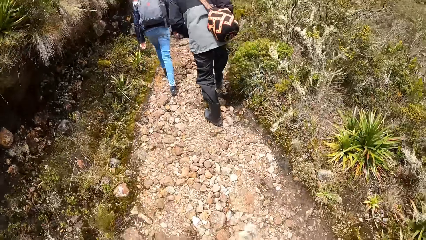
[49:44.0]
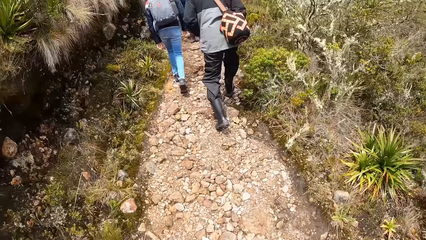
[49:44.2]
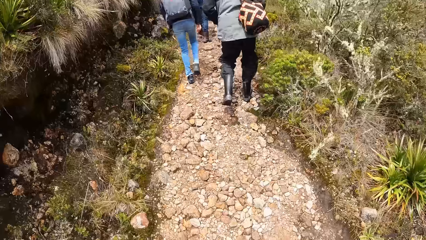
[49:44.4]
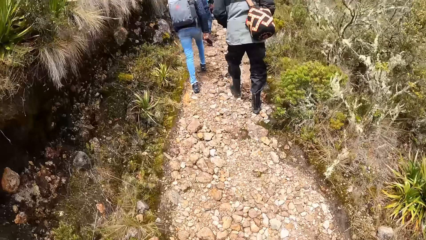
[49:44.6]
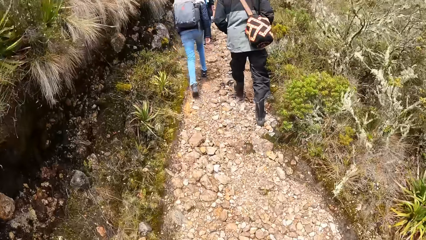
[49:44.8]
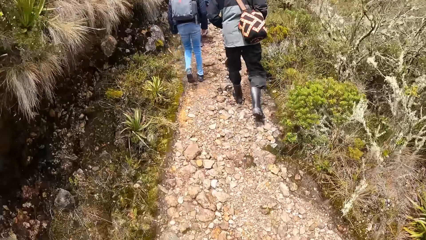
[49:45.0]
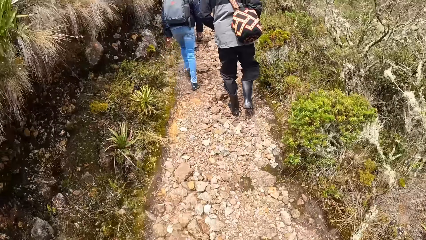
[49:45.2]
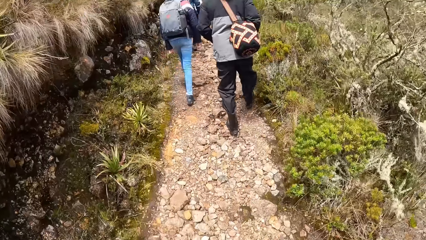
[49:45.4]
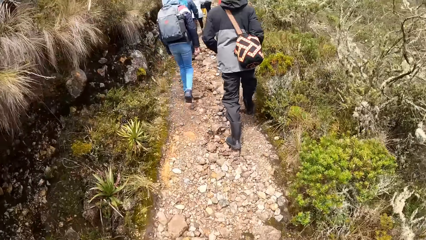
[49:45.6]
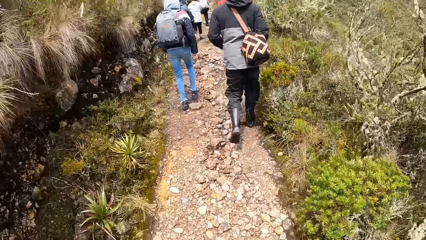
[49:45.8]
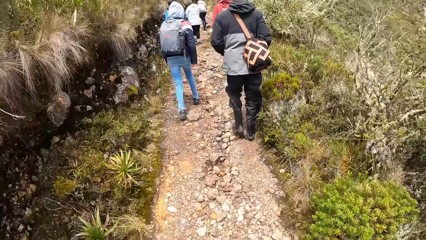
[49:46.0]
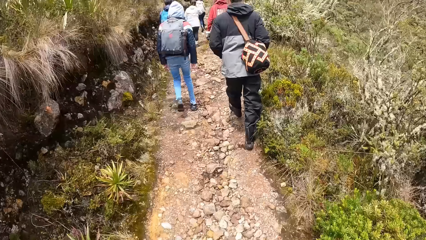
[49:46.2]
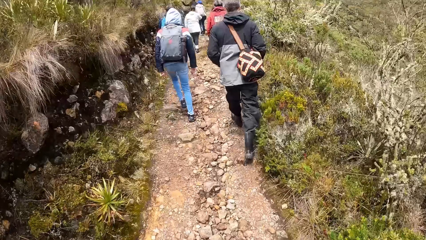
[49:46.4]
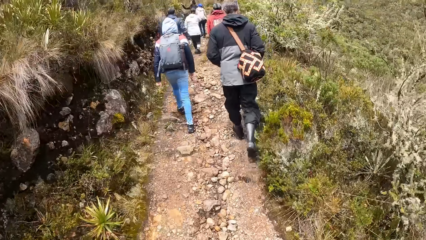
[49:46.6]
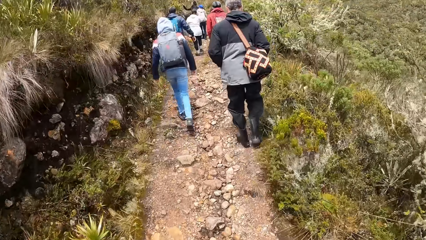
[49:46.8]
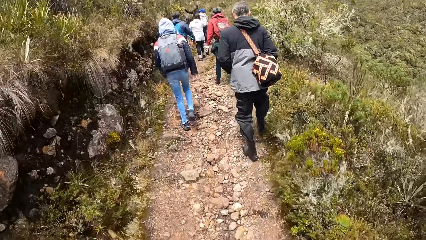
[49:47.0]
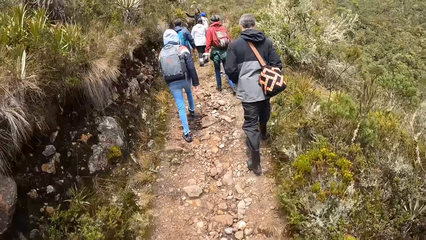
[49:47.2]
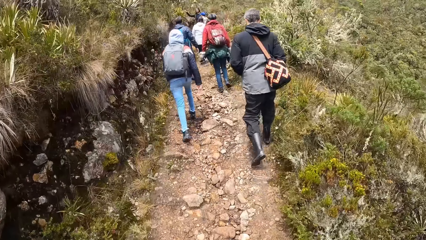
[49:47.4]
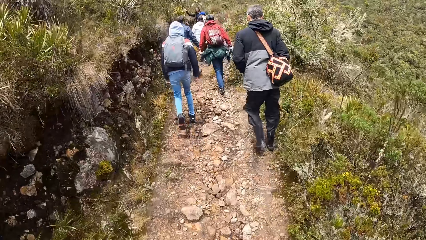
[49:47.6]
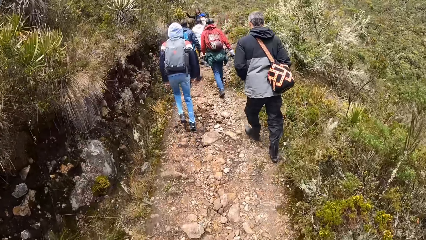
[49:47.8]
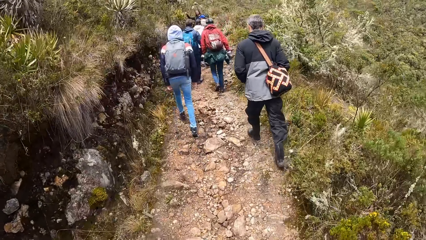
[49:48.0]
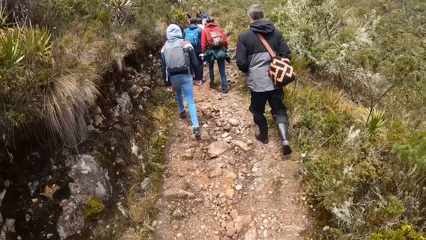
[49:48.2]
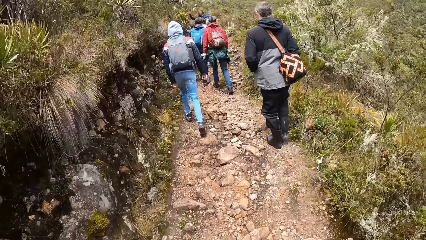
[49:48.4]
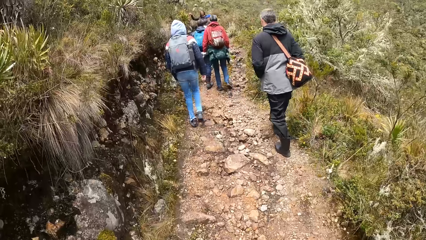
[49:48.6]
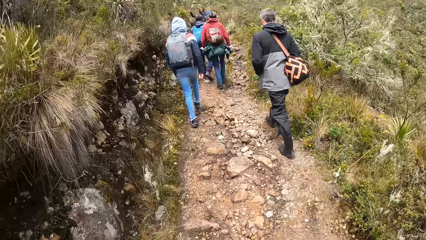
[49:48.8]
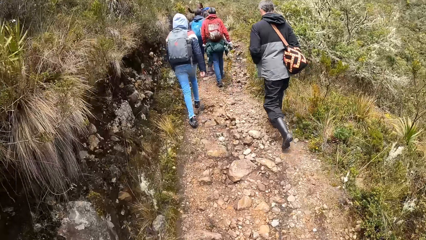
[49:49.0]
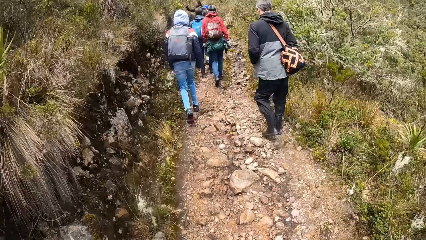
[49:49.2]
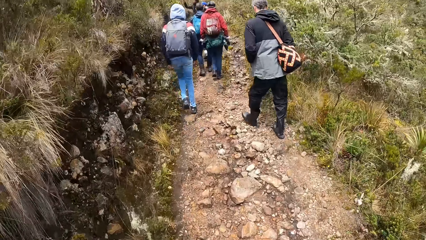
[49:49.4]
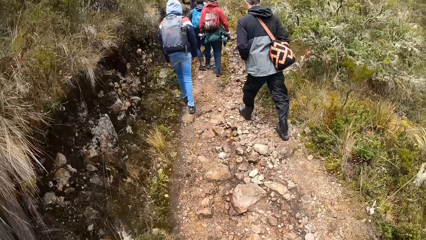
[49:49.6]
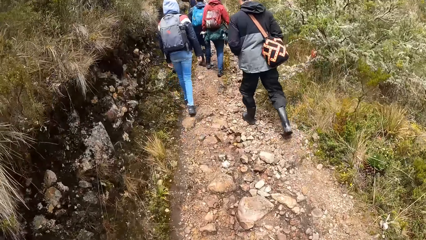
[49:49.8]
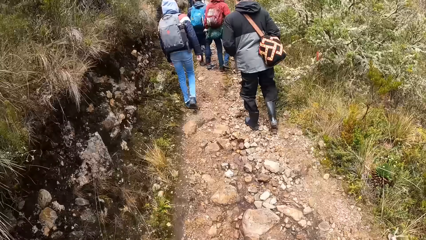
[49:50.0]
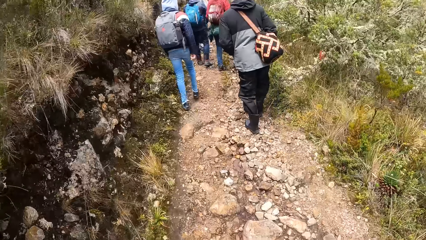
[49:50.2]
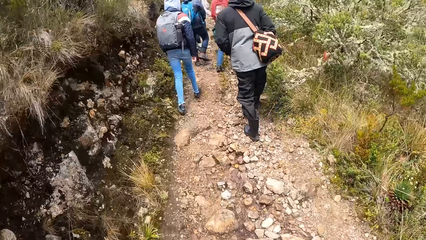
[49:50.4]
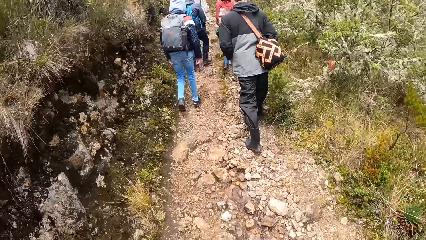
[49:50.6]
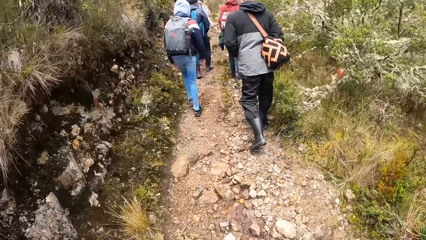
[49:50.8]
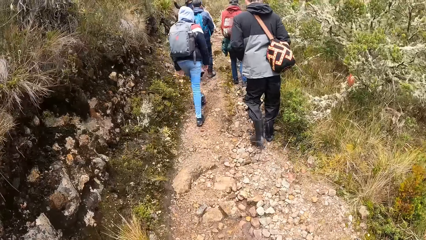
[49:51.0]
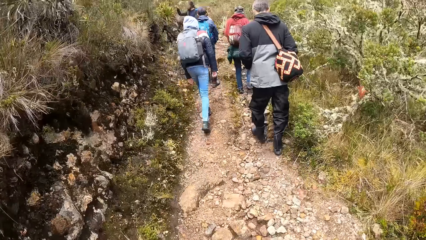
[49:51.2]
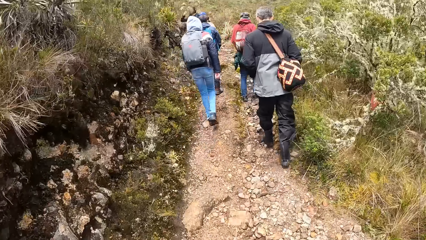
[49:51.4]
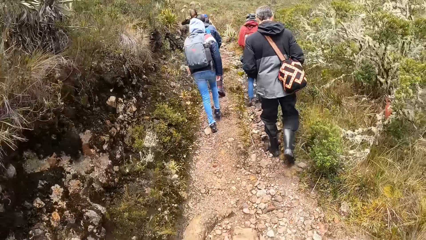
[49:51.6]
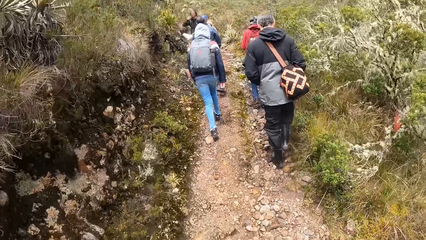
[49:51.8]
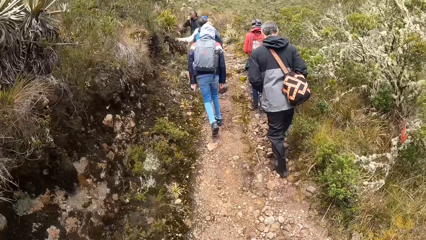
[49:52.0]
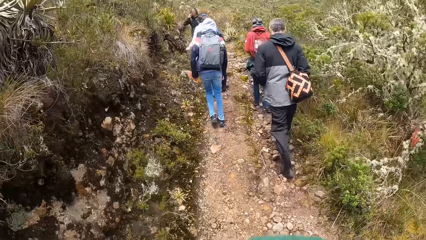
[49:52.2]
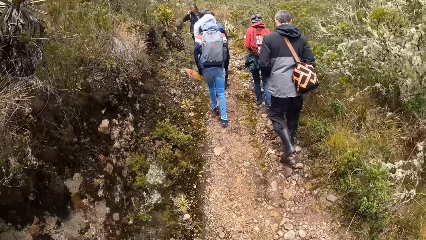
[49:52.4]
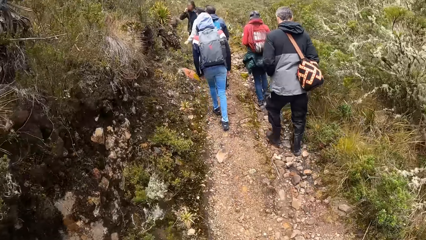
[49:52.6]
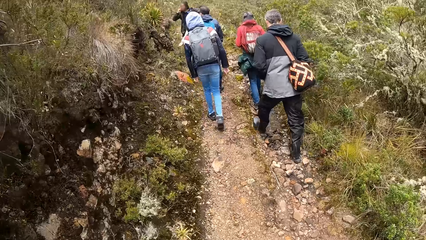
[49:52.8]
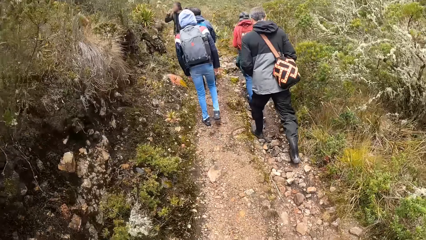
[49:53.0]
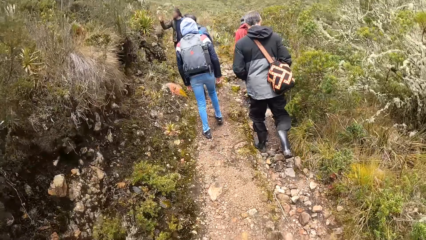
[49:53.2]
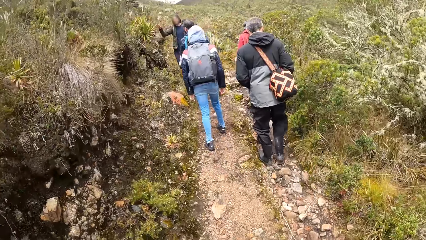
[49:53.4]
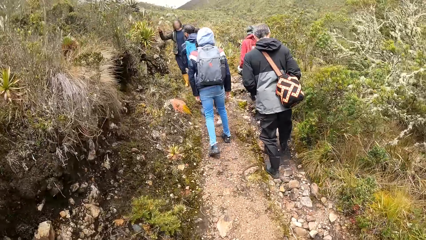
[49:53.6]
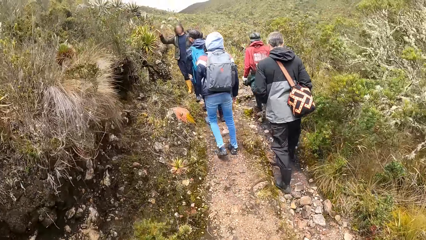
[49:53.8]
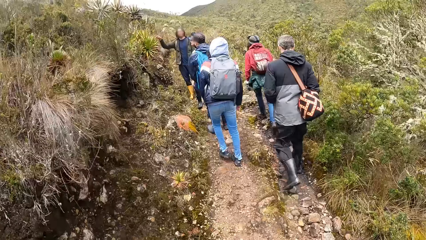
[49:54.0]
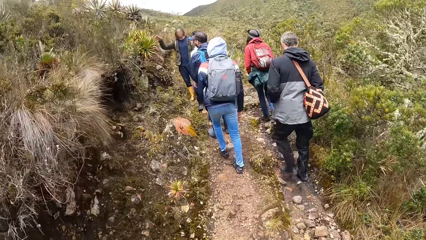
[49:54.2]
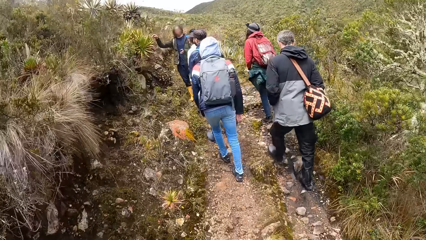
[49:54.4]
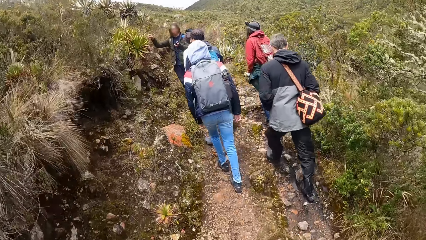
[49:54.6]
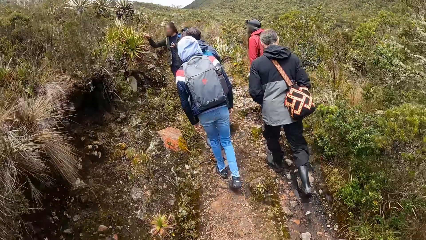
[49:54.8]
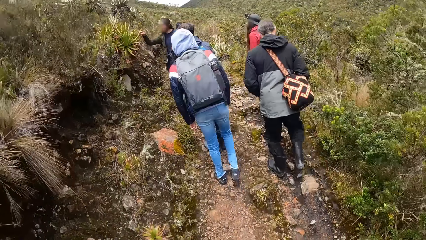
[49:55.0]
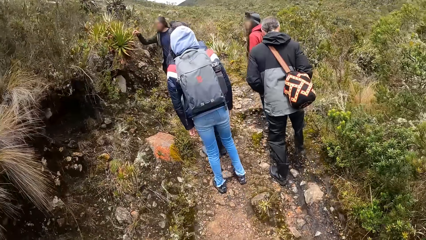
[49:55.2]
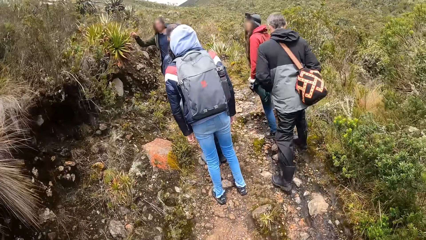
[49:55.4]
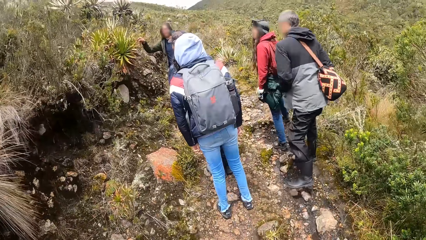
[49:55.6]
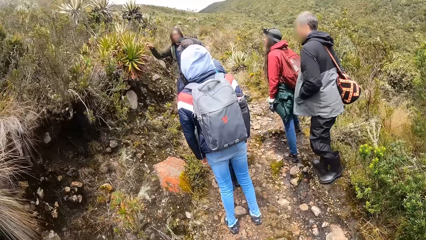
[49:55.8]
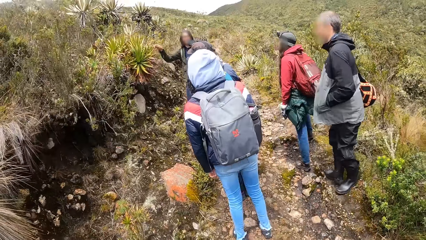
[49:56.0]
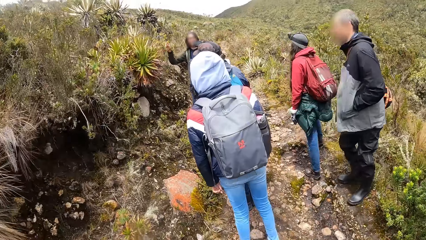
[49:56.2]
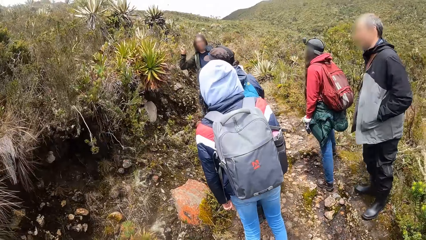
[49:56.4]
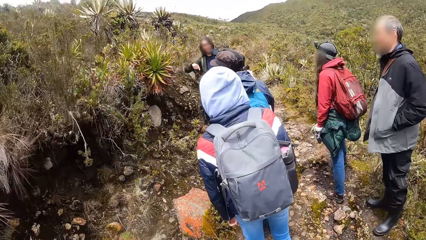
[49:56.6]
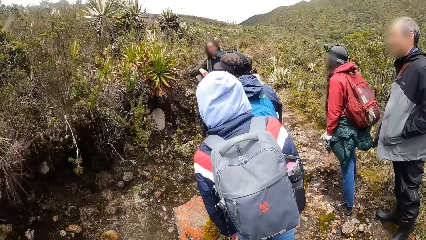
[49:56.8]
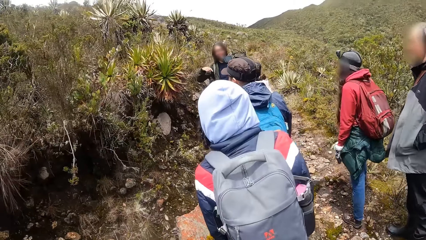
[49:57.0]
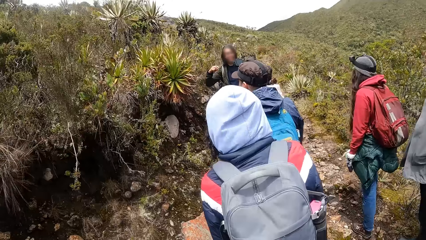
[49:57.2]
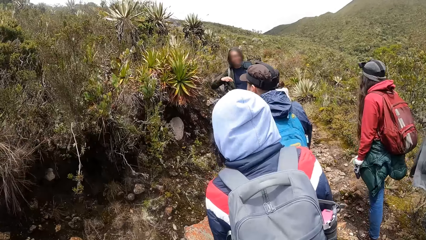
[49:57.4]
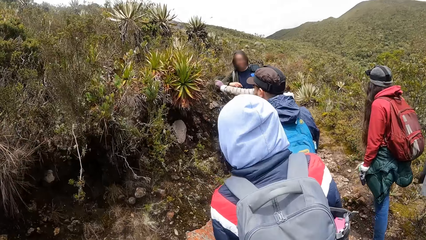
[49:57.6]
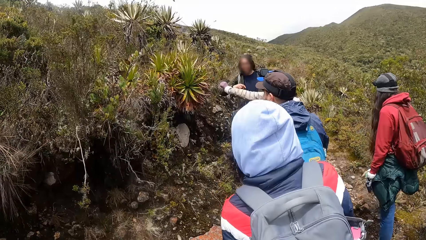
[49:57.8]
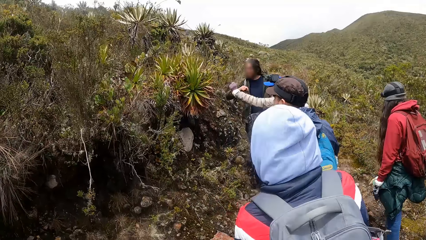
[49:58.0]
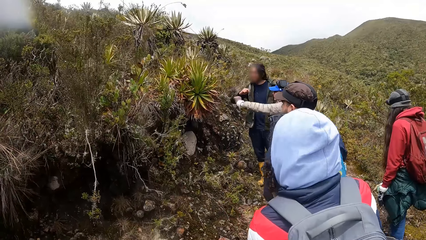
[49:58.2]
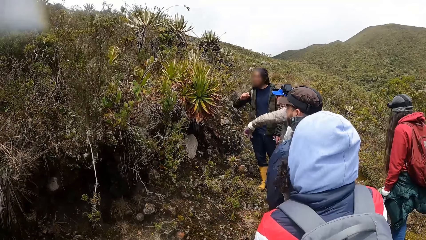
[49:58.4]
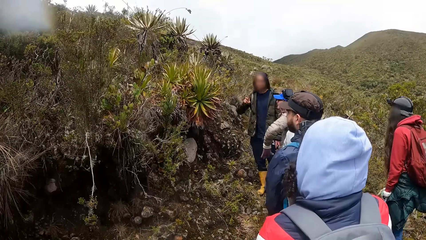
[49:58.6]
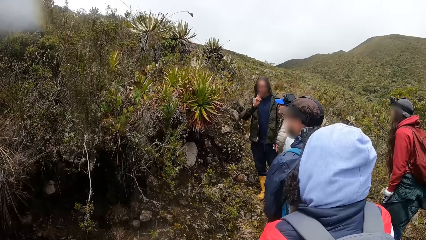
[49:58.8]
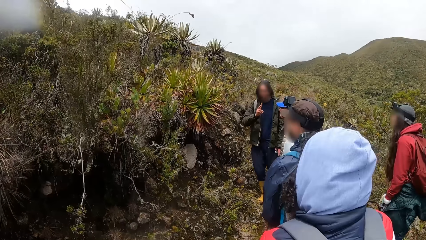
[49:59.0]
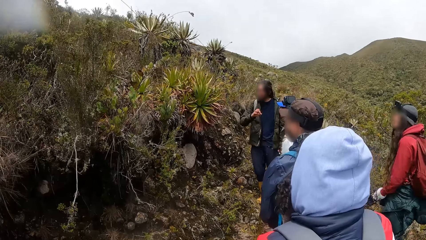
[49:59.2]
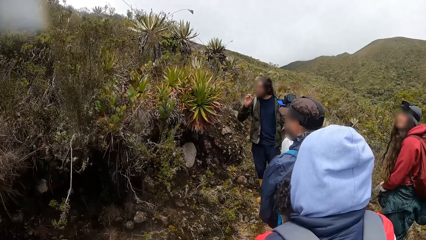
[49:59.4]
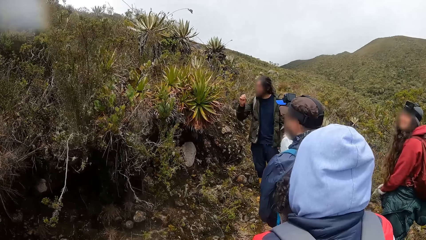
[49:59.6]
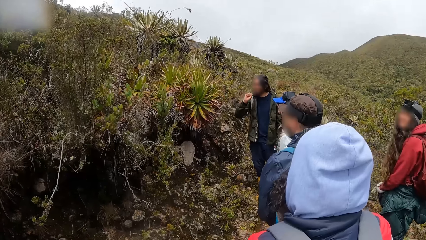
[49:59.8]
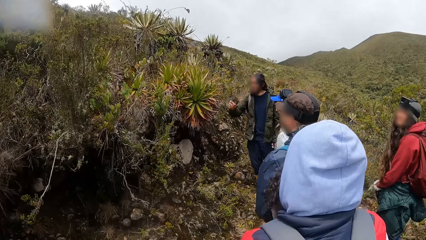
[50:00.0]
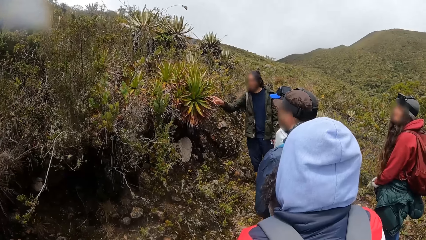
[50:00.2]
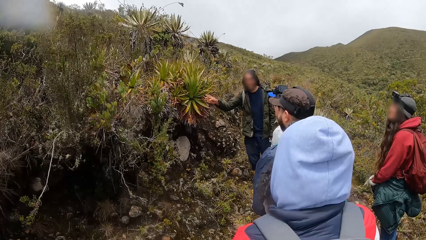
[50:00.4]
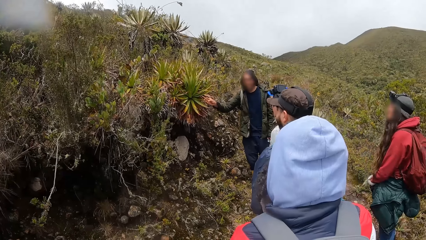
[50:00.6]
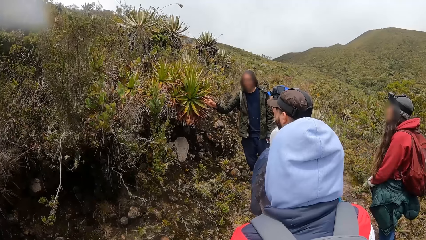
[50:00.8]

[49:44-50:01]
A man stands on the hill path. Another man stands on the hill path. A lady stands on the hill path. The first man gestures and converses. Another man stands on the hill path. Another lady stands on the hill path. Another man stands on the hill path. The first man gestures and converses. The other lady gestures and converses. The camera wearer stands on the hill path.
